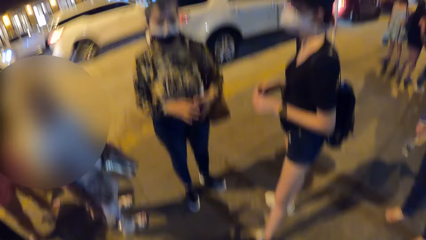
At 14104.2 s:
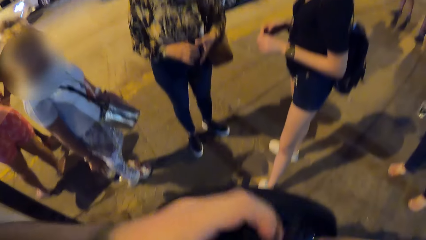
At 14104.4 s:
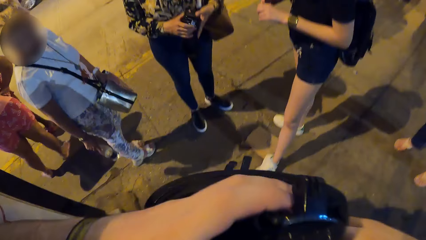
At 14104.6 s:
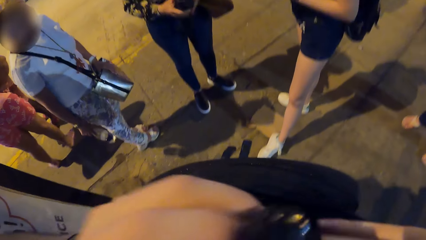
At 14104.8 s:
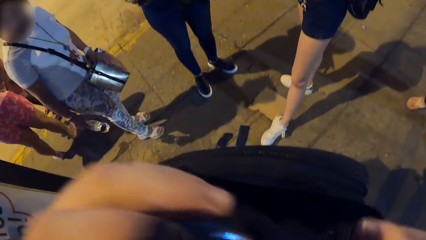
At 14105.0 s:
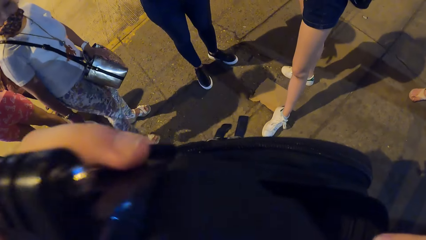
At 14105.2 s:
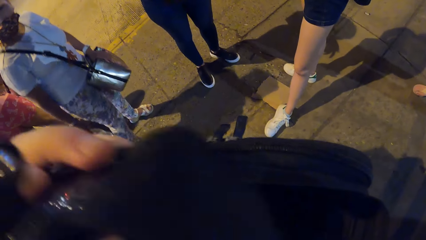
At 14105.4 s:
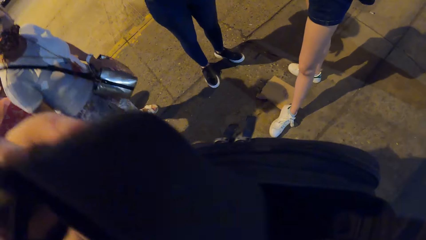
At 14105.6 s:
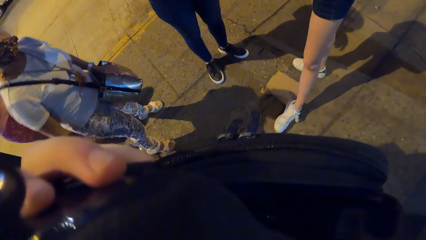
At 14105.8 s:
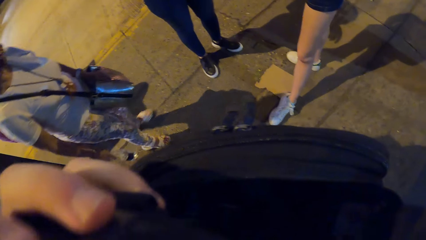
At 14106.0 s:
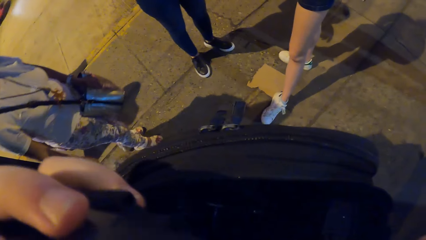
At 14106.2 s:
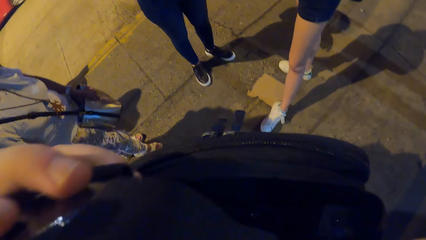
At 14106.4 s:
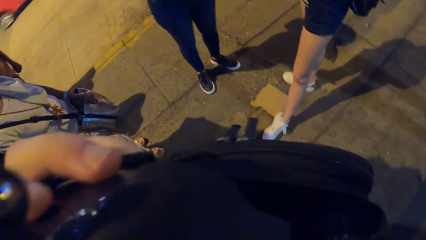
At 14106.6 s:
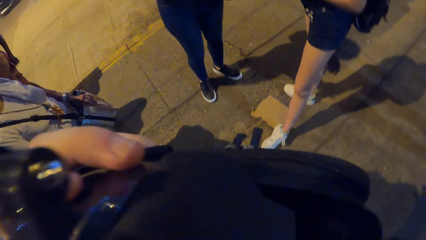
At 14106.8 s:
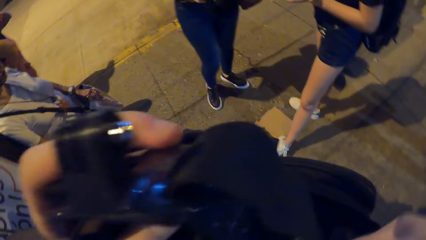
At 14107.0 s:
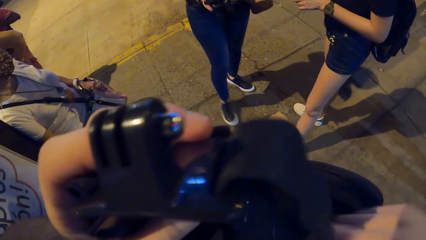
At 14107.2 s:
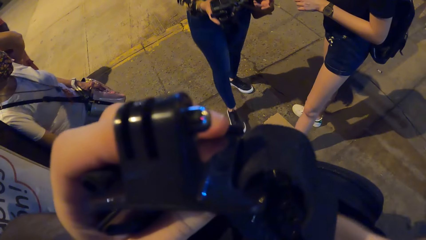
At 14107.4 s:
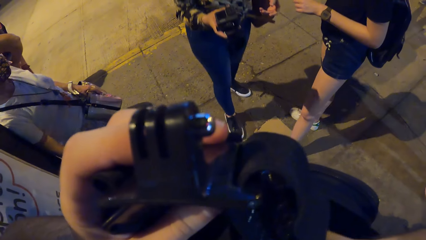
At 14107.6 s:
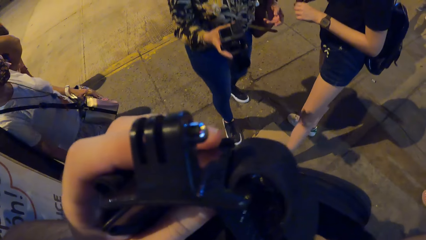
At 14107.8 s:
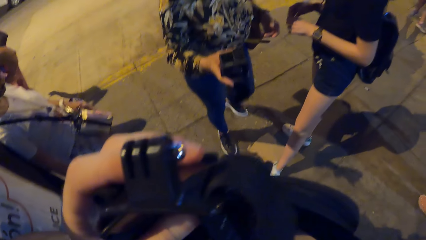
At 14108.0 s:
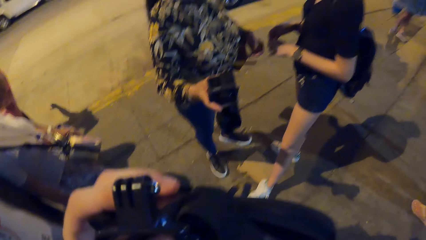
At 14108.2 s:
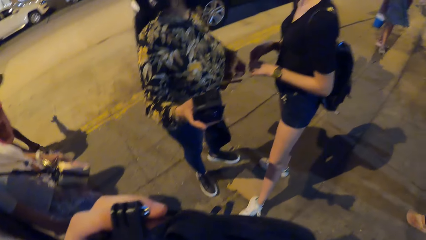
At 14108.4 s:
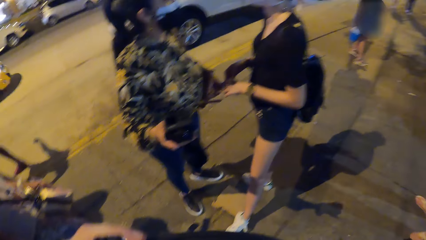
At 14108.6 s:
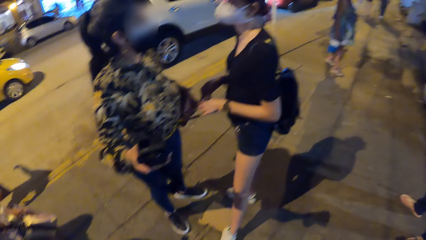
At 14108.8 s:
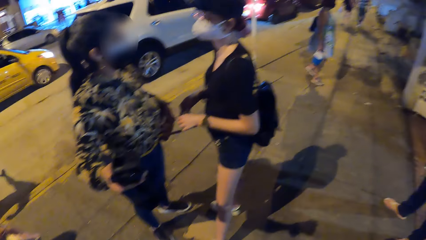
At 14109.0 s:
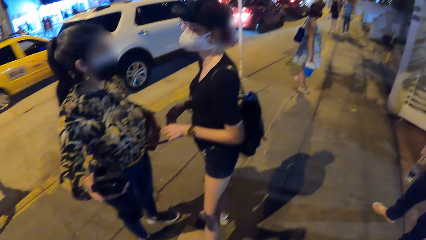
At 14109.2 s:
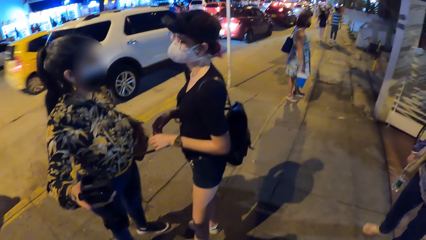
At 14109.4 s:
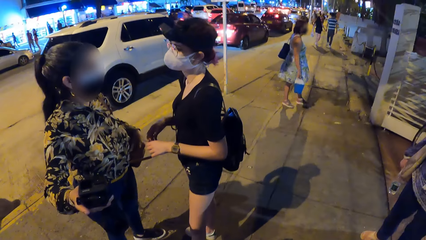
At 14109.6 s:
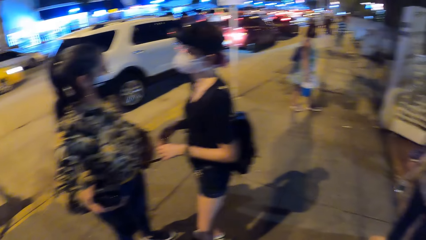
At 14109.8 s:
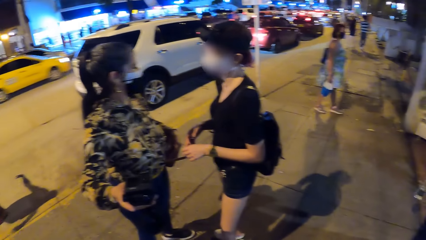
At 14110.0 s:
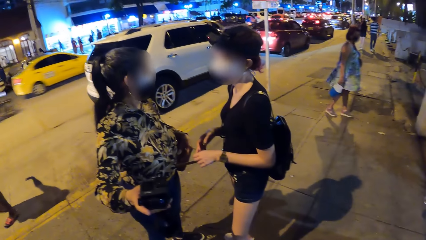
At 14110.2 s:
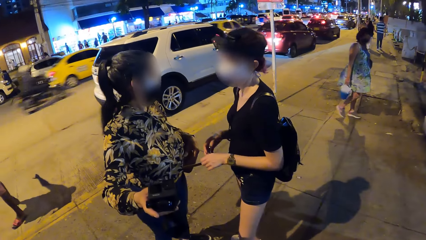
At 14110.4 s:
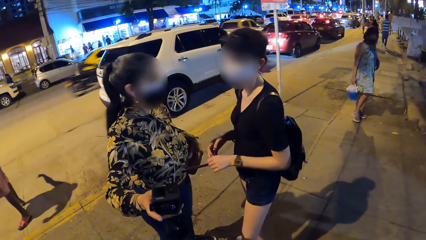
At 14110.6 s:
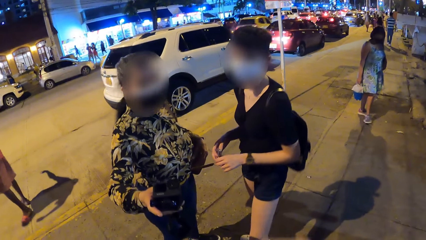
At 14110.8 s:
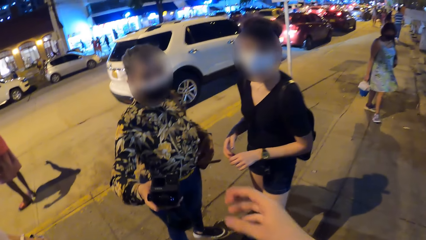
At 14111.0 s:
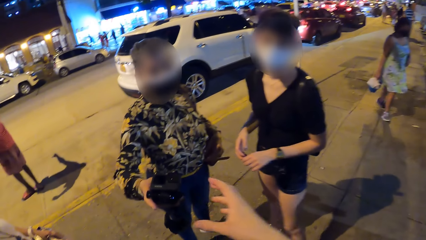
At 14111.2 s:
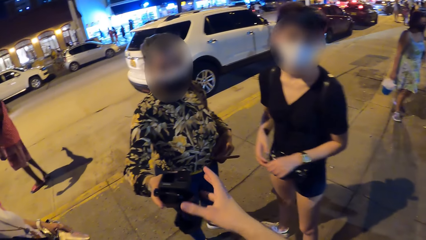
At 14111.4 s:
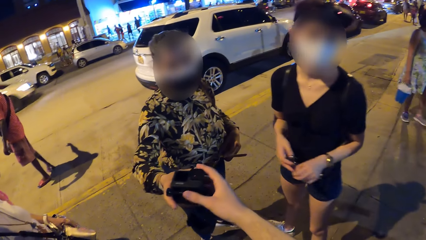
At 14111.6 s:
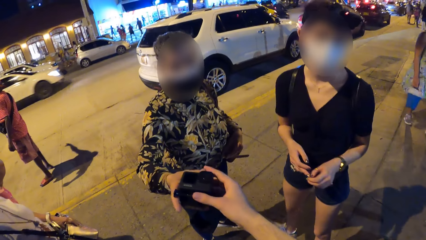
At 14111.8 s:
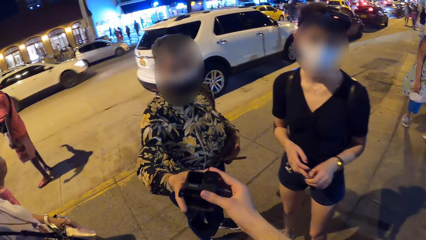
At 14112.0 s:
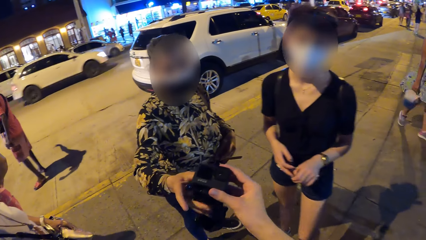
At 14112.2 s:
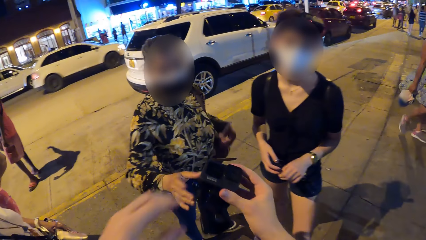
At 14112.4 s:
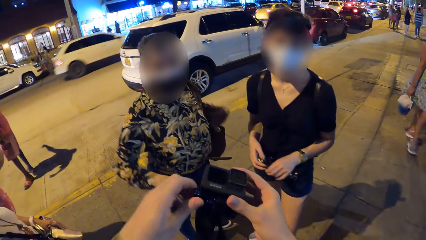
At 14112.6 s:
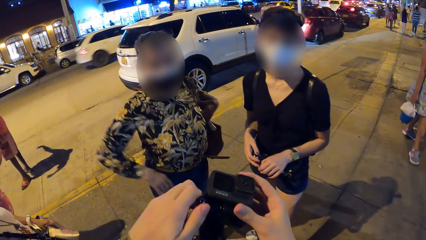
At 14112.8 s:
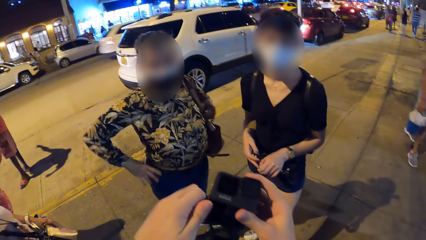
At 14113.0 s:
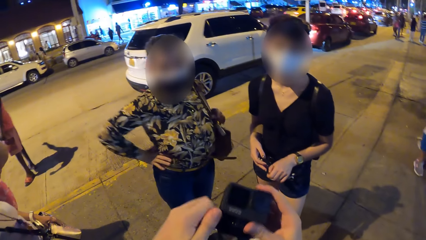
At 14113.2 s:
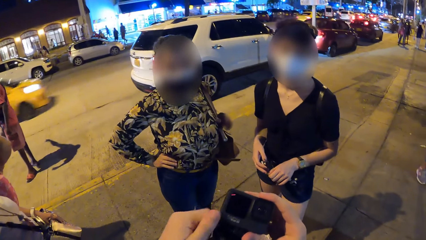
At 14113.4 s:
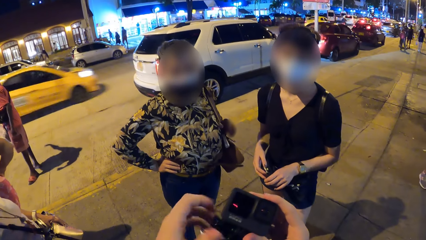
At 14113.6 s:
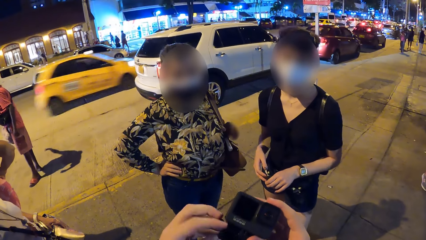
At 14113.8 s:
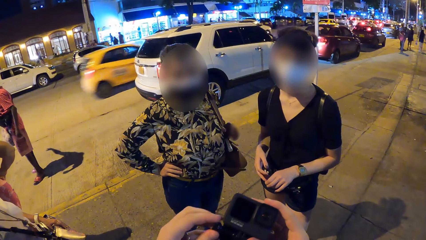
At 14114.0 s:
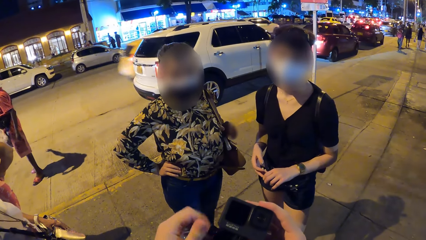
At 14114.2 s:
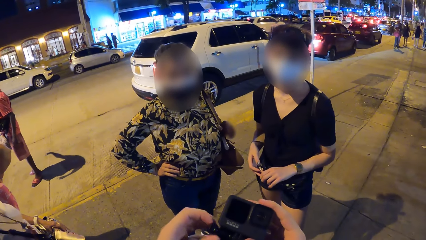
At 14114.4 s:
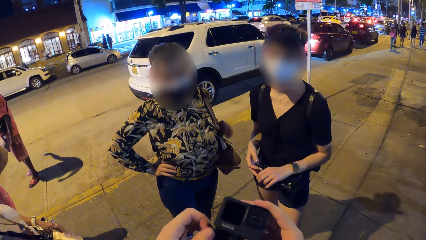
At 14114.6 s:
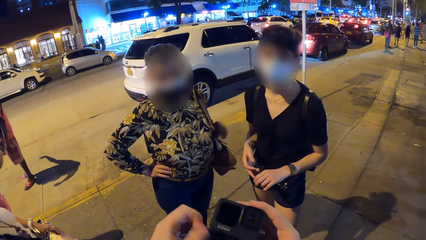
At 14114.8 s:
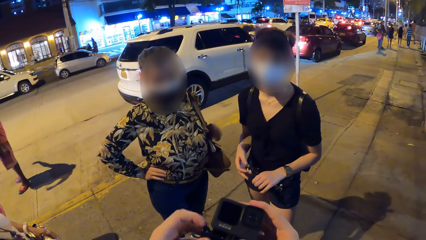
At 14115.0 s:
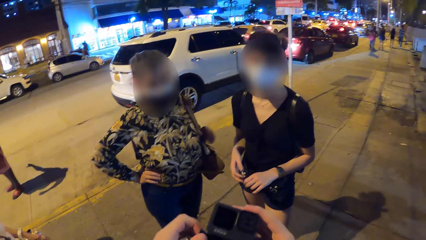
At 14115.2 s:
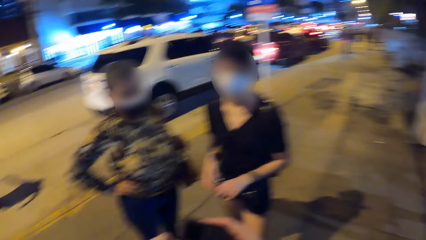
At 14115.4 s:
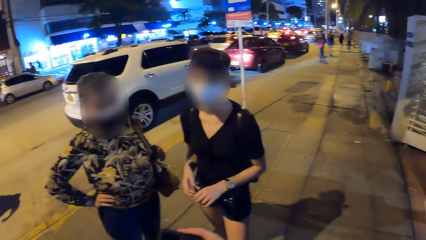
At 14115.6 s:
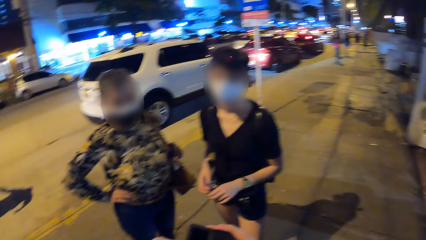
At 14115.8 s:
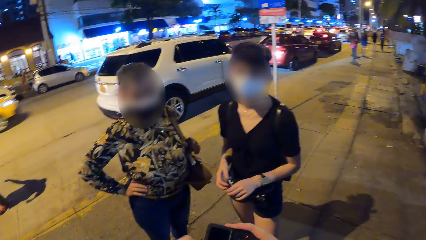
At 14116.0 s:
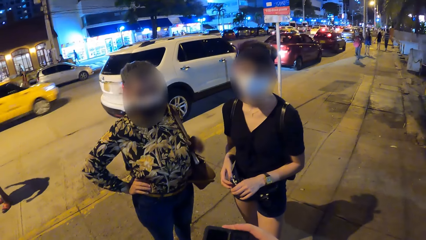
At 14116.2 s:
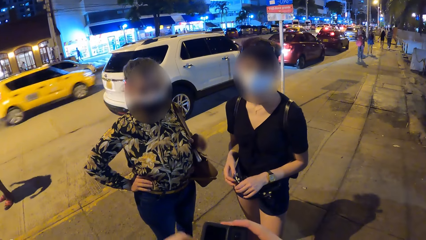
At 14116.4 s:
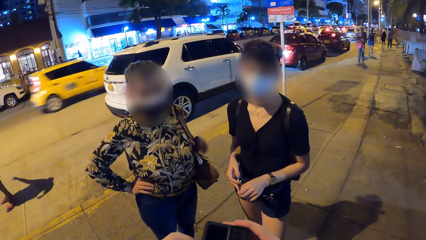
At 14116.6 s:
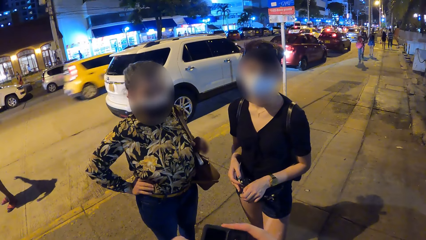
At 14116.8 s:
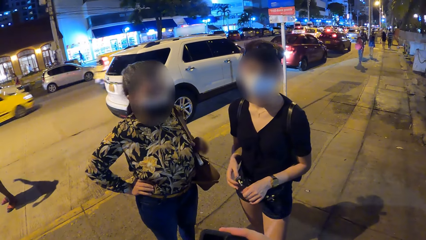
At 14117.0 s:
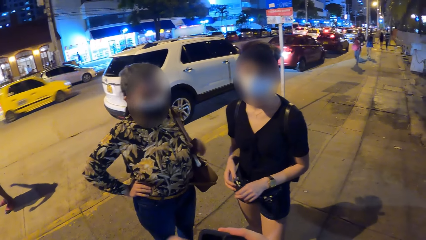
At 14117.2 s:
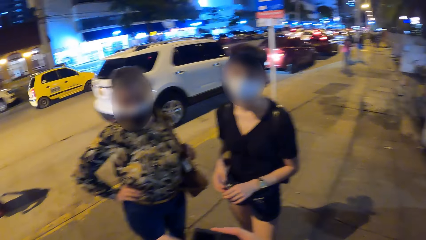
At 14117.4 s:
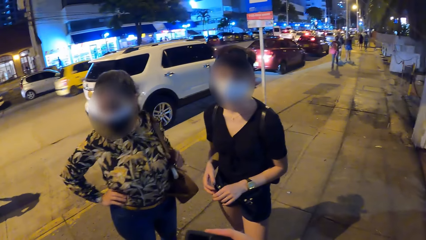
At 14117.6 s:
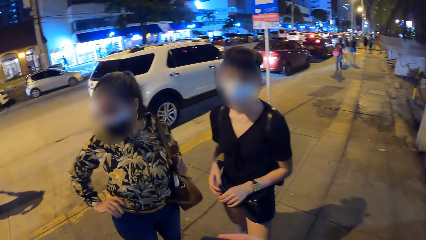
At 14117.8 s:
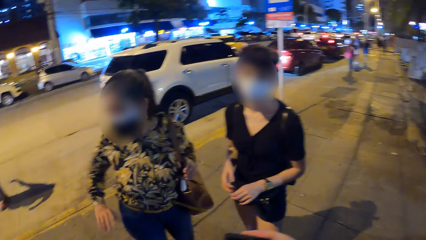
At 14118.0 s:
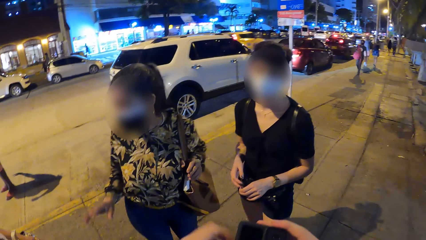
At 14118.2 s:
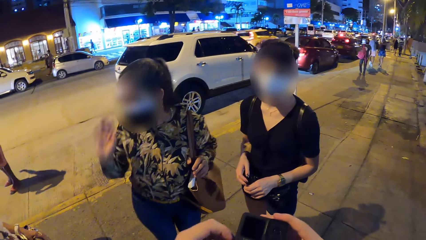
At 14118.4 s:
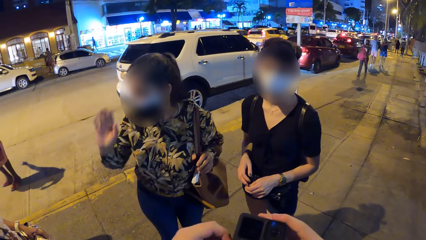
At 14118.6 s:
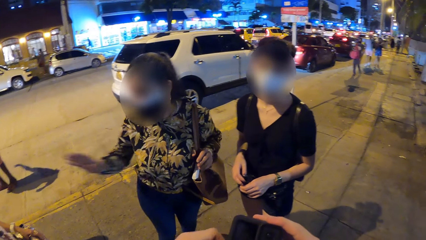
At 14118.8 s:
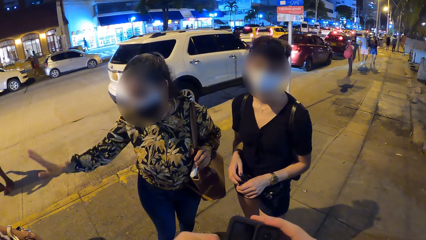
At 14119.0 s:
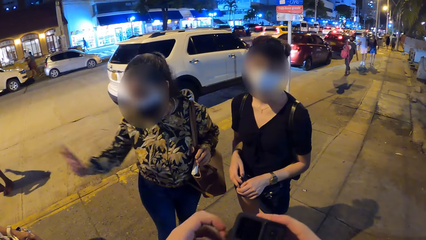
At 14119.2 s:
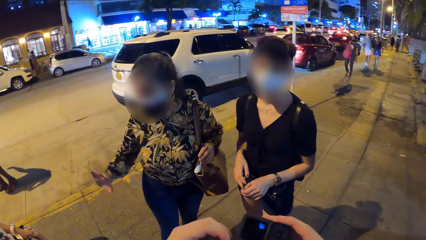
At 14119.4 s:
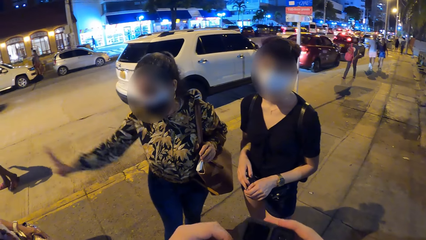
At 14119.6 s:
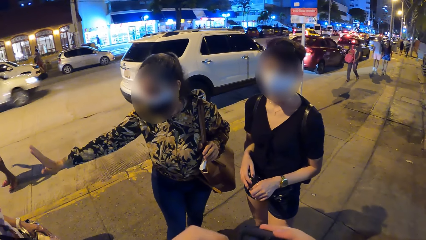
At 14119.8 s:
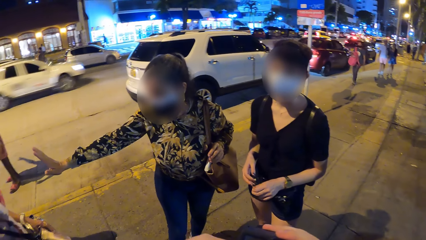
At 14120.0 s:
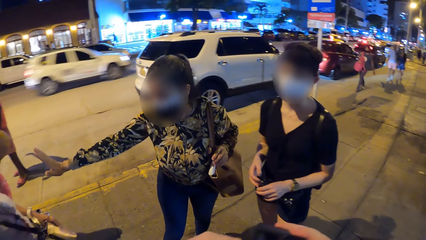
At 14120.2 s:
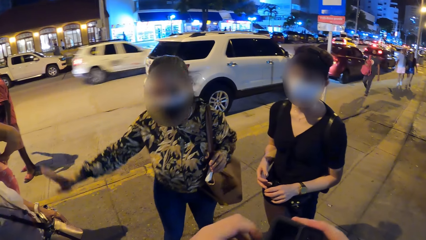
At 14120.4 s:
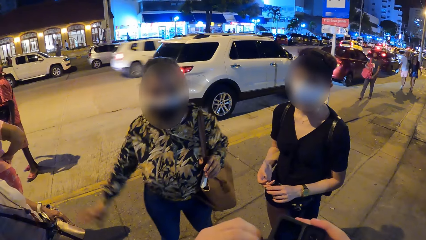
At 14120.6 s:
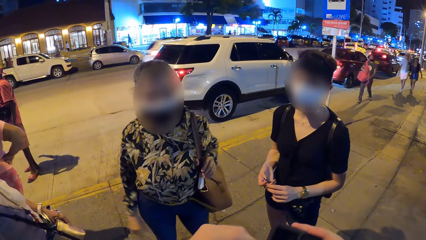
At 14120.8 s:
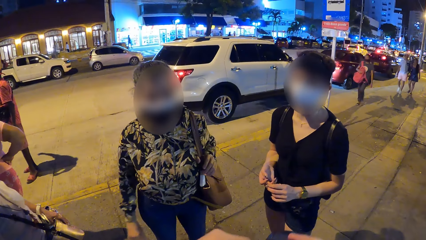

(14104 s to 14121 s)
The camera wearer pulls out the head camera from the black bag with his left hand. He puts the camera in the bag. He puts his right hand in the black bag. A girl converses with another girl. The camera wearer takes the head camera from the first girl with his right hand. He loosens a screw on the head camera with his left hand. He disconnects the camera. The first girl gestures towards a third girl with her right hand.
